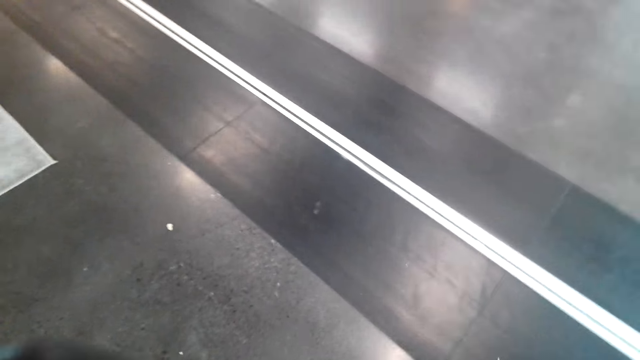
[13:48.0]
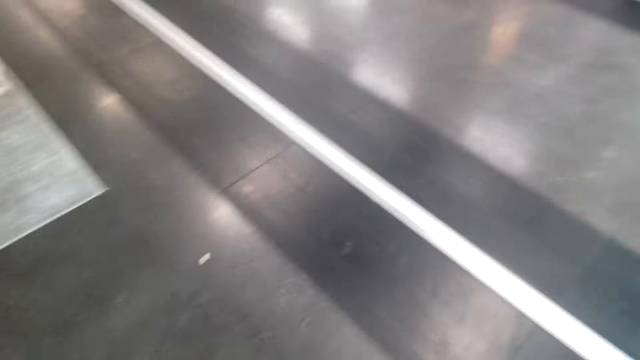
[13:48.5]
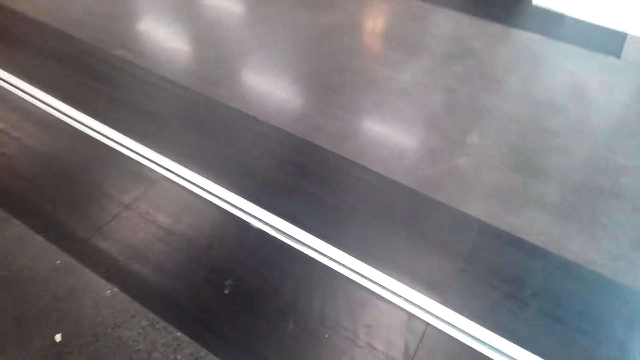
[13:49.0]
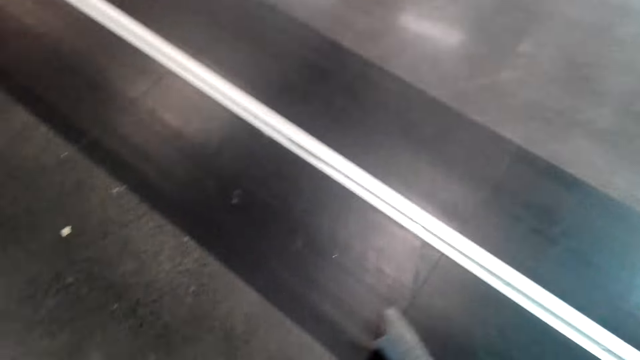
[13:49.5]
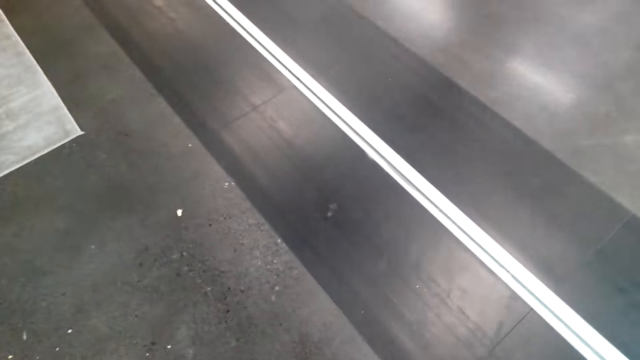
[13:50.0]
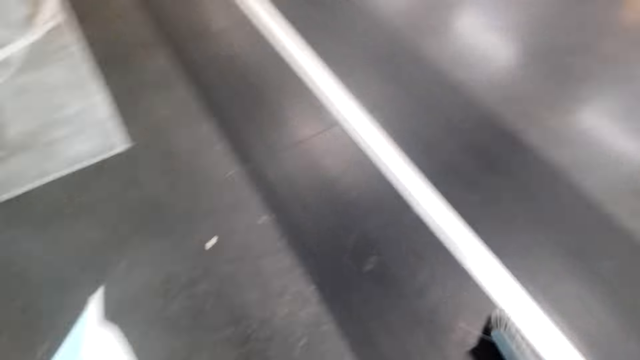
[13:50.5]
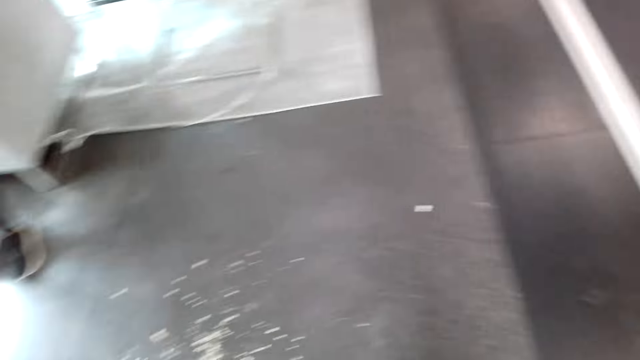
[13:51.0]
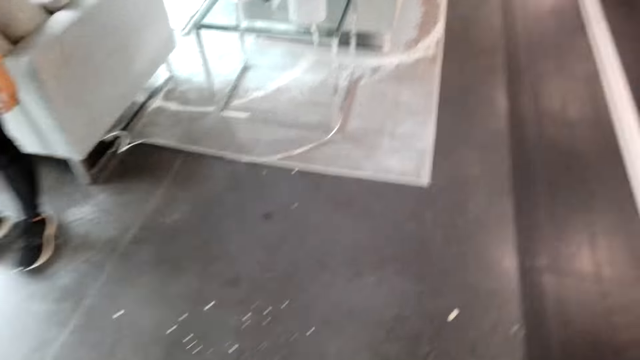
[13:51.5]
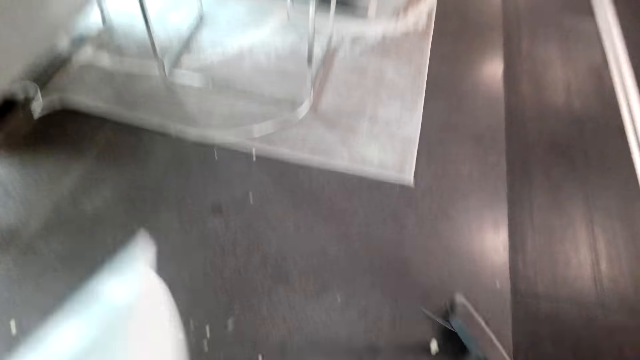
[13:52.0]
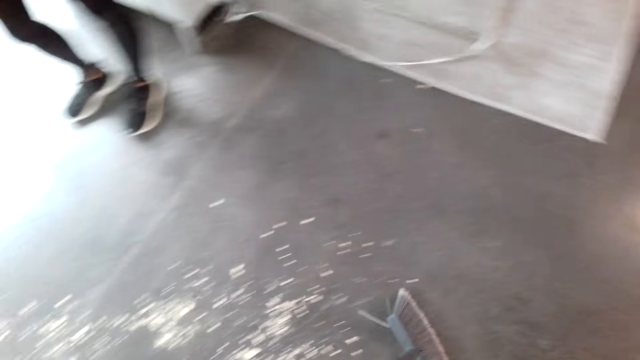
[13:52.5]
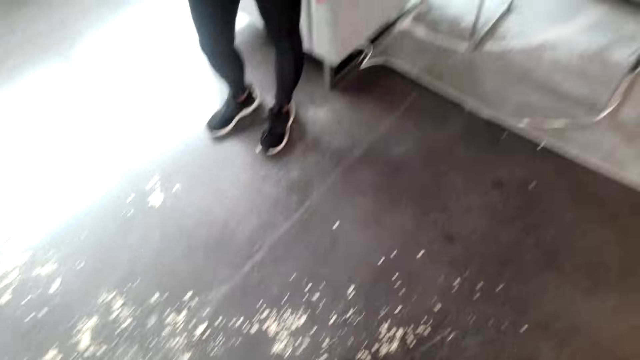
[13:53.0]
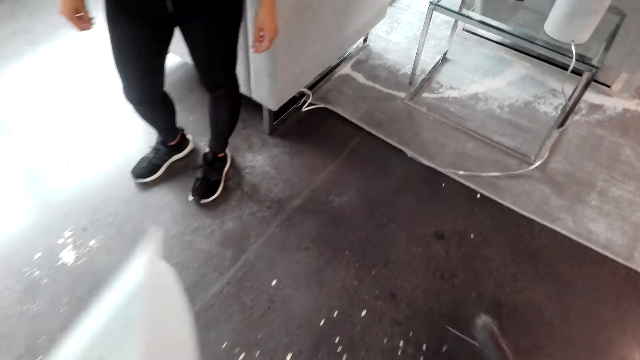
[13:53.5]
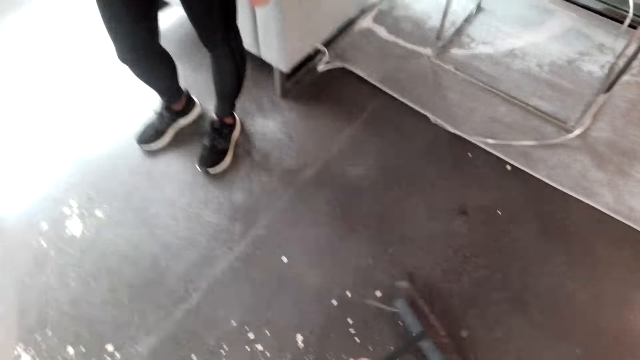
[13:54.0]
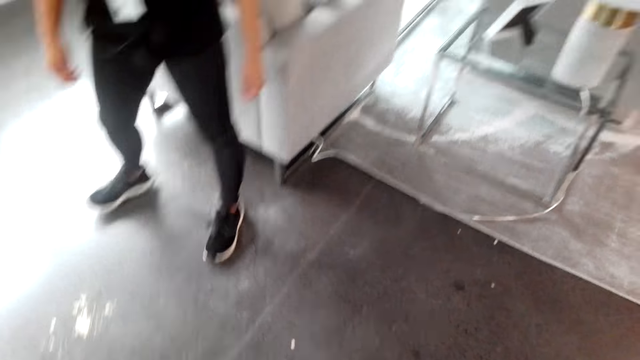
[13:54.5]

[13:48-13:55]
The camera wearer talks with a person. They sweep the house.

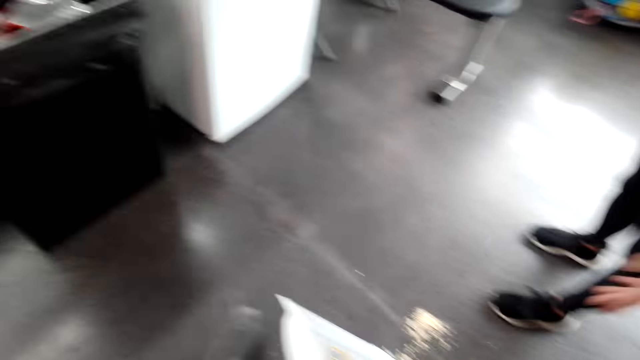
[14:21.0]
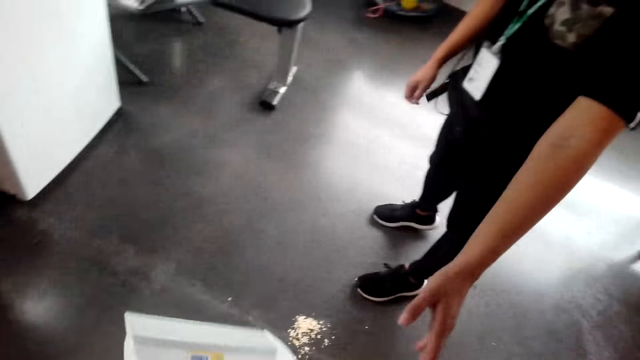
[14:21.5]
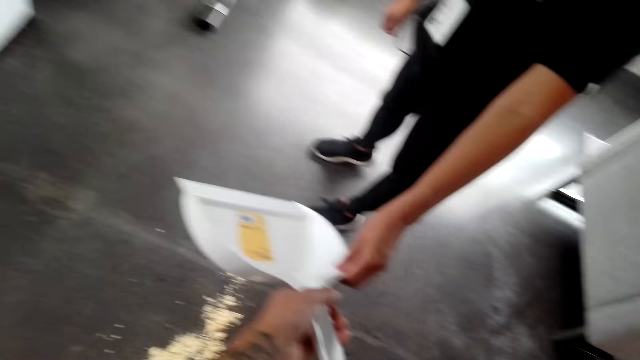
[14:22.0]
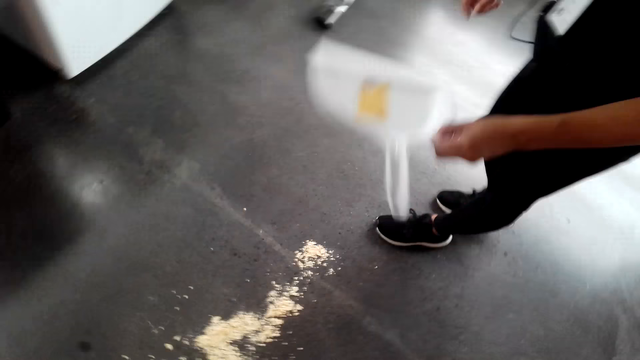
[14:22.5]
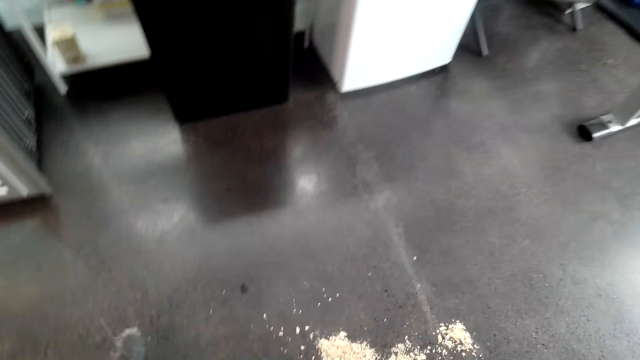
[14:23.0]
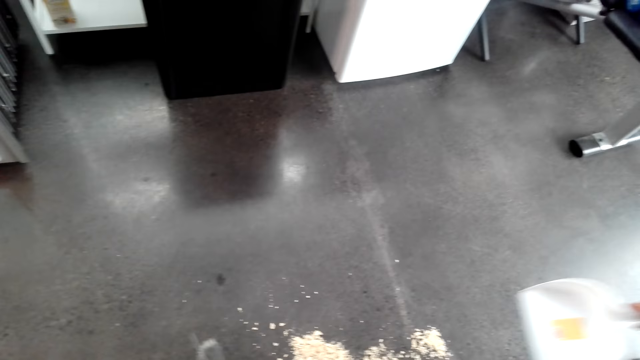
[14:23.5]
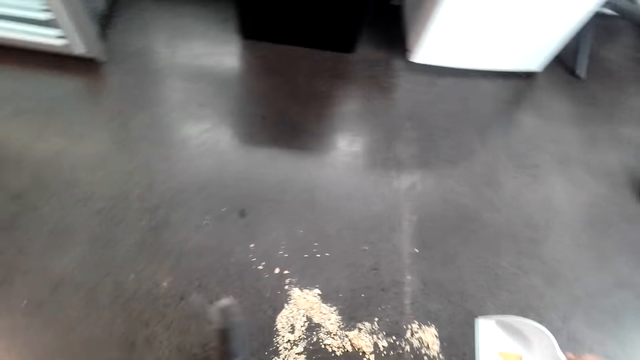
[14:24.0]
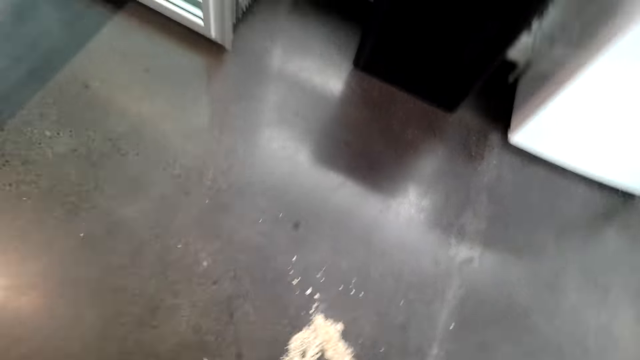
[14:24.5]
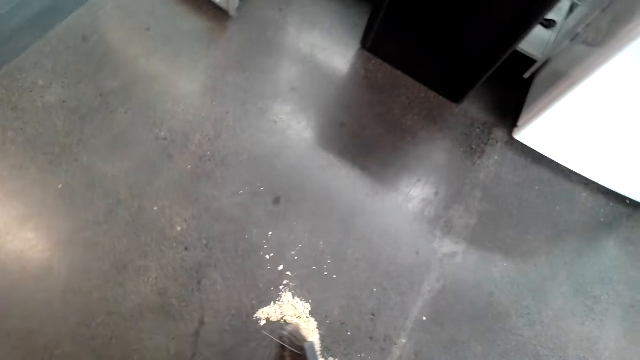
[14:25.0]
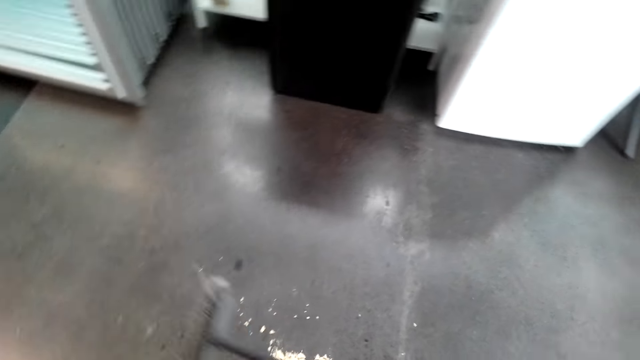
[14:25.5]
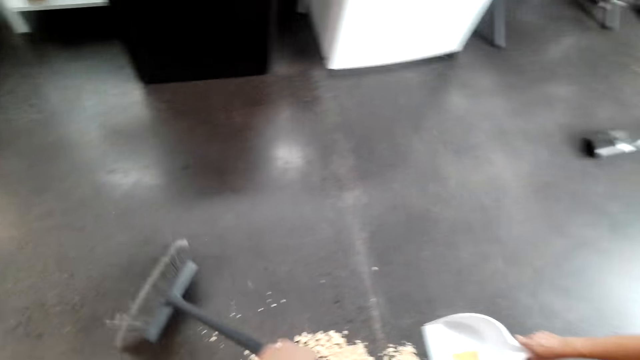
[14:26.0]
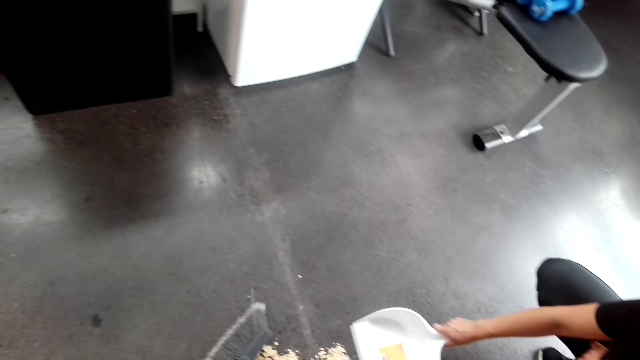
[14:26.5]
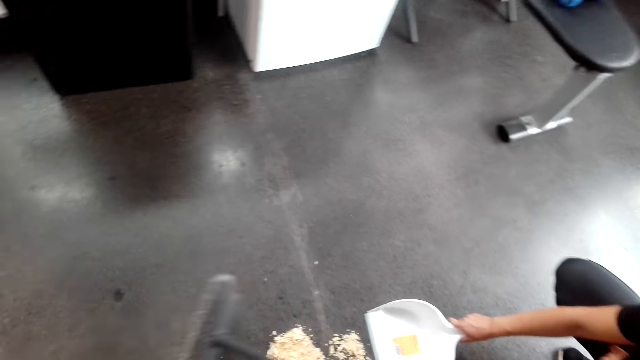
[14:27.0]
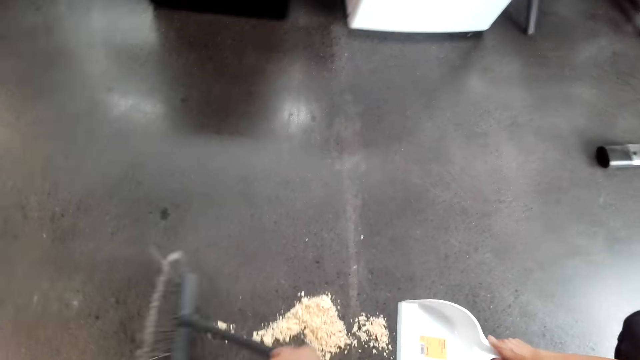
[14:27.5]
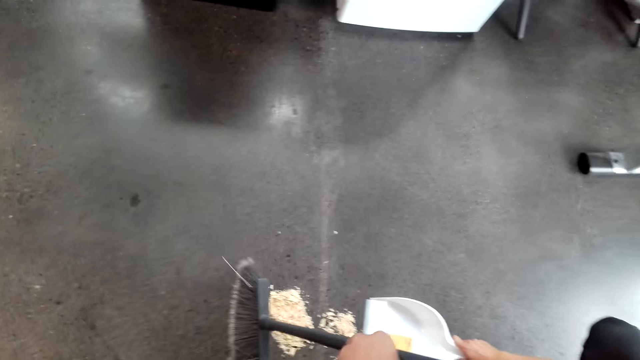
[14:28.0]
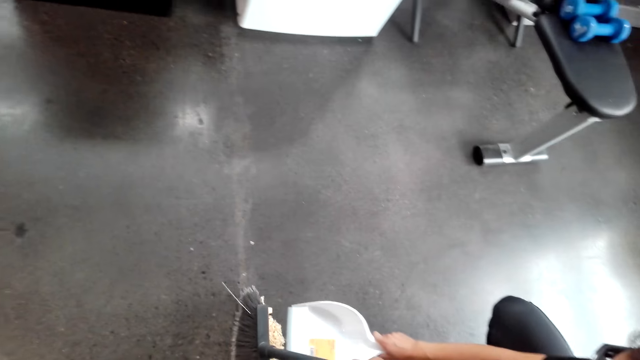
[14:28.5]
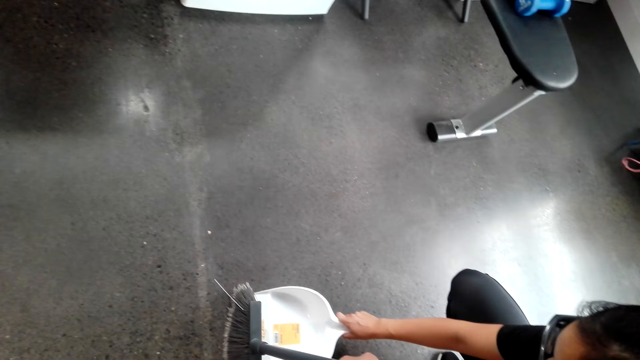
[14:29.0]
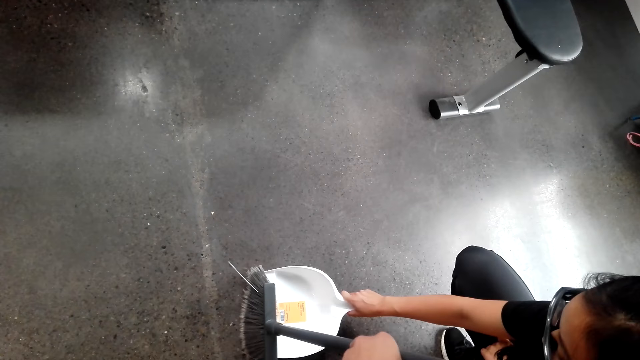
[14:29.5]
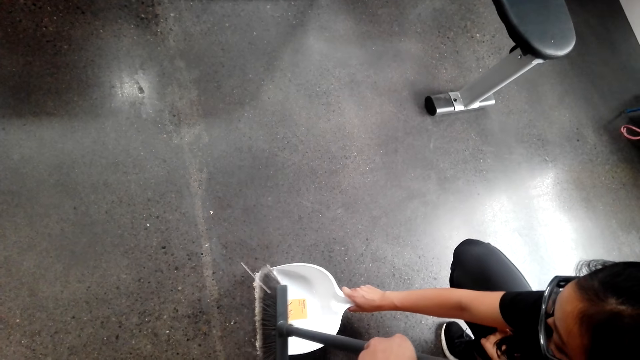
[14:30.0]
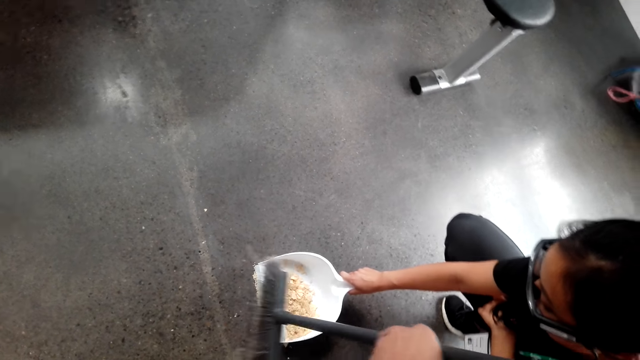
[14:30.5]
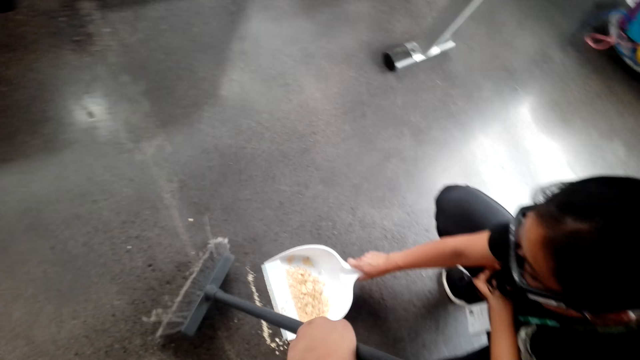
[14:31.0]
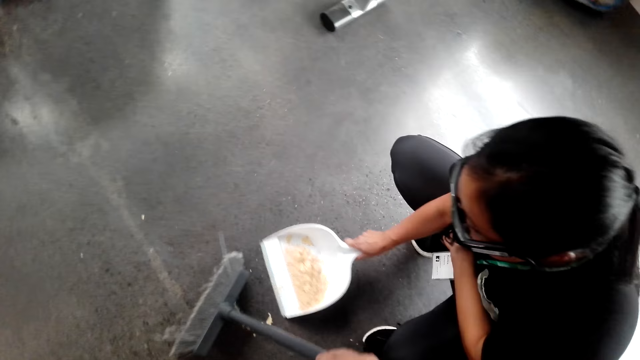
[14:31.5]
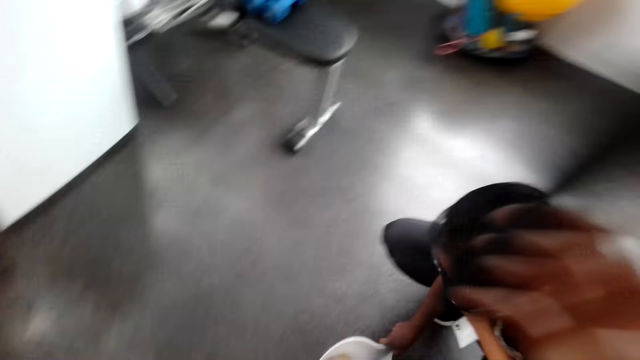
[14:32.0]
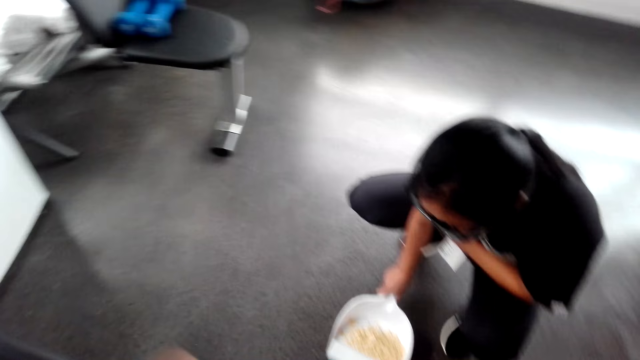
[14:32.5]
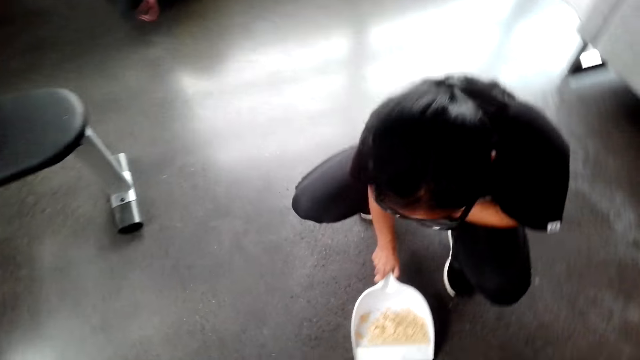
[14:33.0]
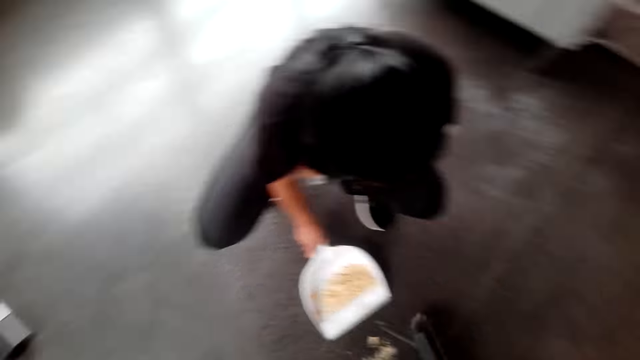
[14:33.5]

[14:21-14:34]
The camera wearer gives a lady a dust pan. The lady takes the dust pan from the camera wearer. The camera wearer collects dirt in the dust pan. They sweep dirt on to the dust pan.
